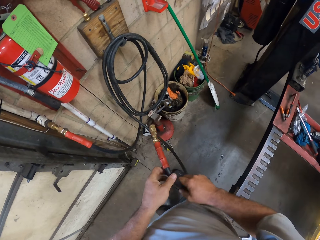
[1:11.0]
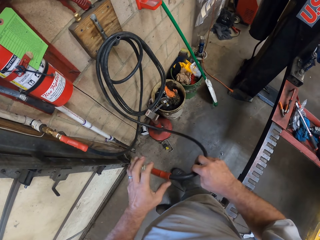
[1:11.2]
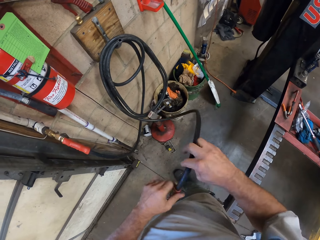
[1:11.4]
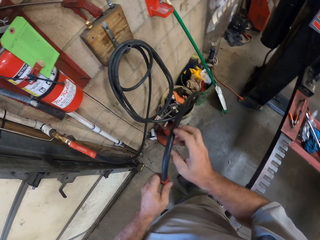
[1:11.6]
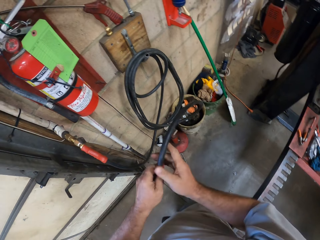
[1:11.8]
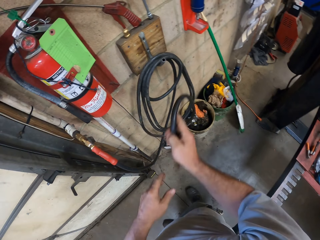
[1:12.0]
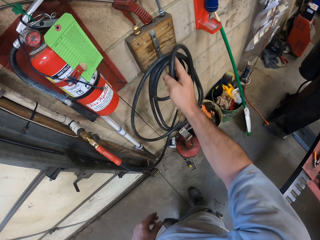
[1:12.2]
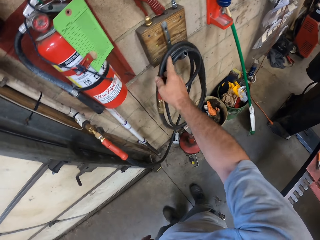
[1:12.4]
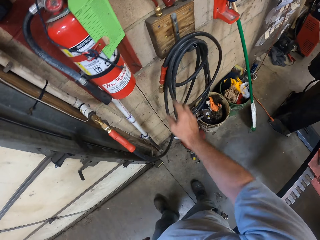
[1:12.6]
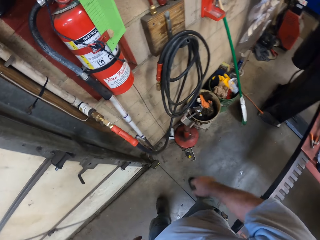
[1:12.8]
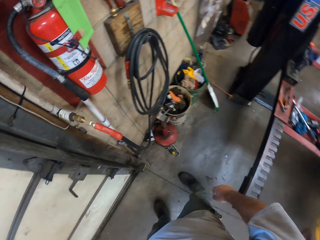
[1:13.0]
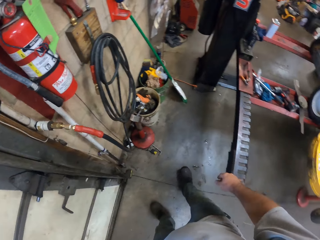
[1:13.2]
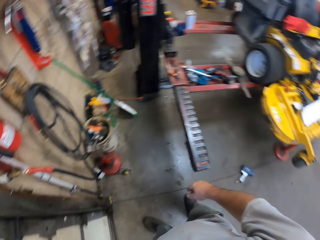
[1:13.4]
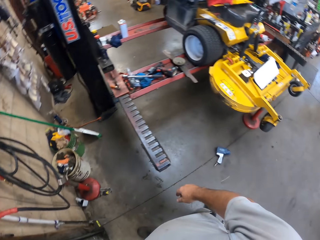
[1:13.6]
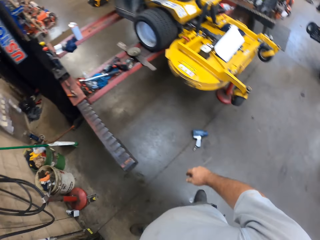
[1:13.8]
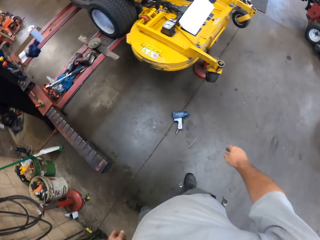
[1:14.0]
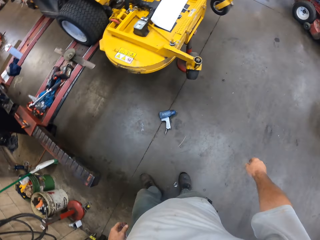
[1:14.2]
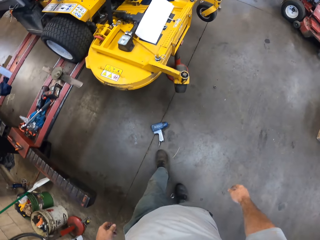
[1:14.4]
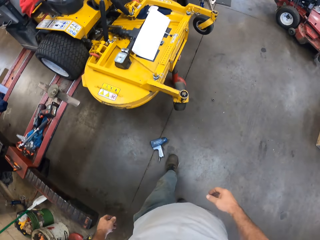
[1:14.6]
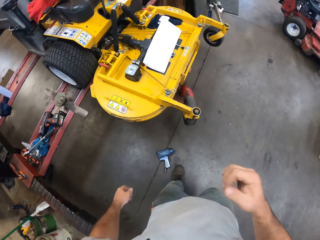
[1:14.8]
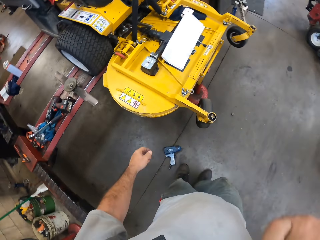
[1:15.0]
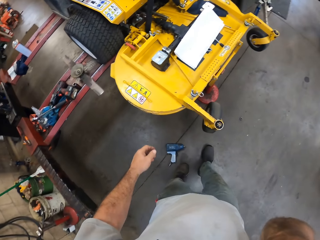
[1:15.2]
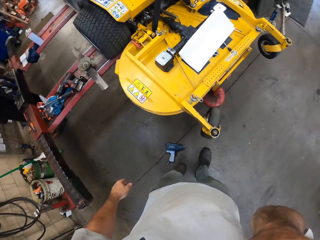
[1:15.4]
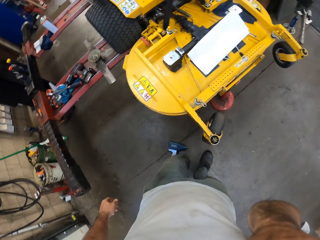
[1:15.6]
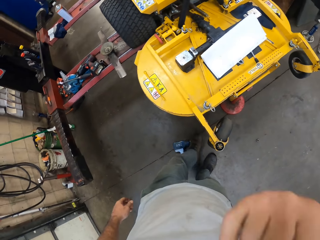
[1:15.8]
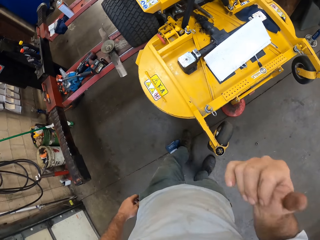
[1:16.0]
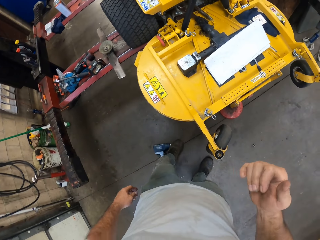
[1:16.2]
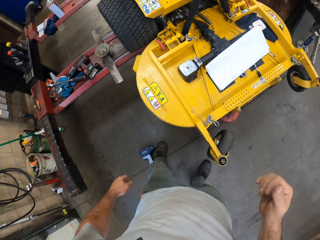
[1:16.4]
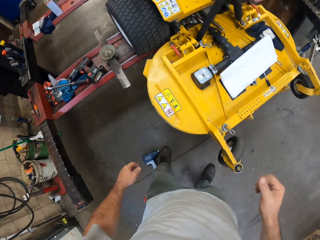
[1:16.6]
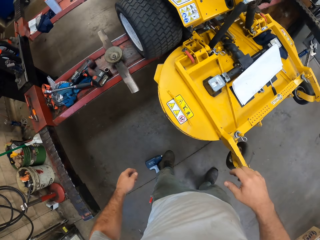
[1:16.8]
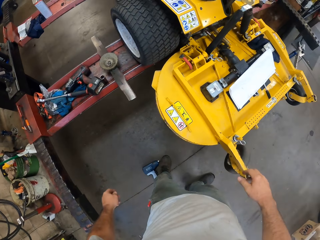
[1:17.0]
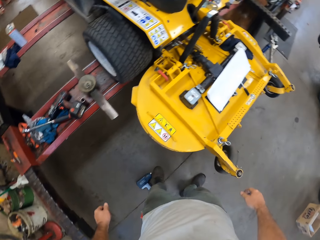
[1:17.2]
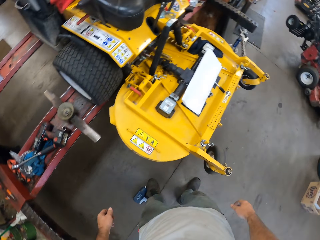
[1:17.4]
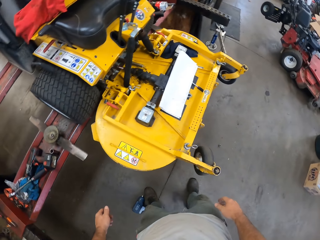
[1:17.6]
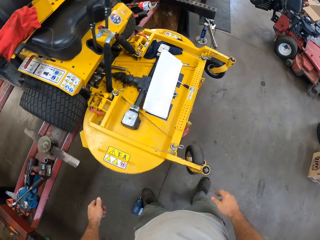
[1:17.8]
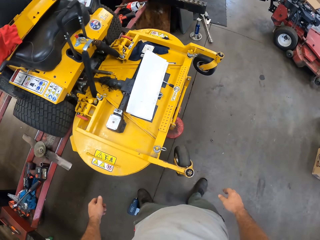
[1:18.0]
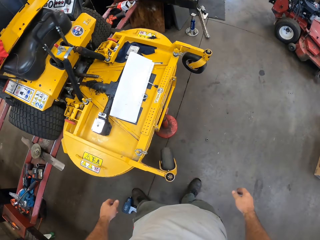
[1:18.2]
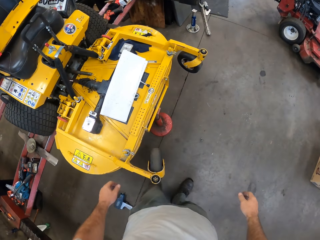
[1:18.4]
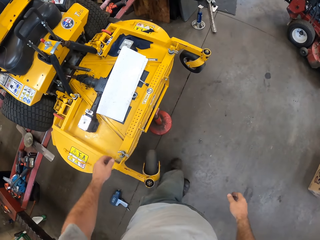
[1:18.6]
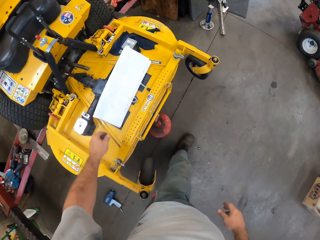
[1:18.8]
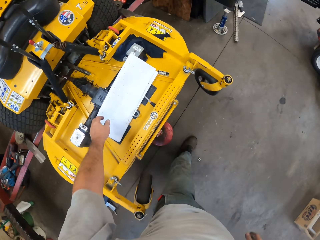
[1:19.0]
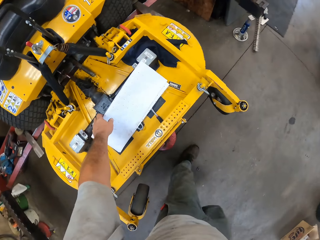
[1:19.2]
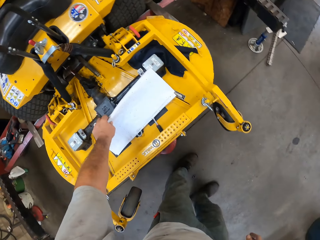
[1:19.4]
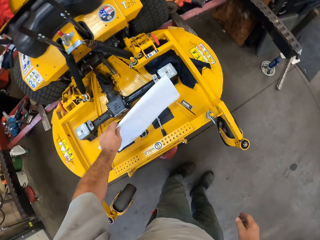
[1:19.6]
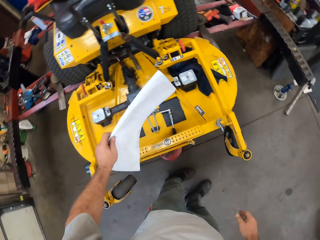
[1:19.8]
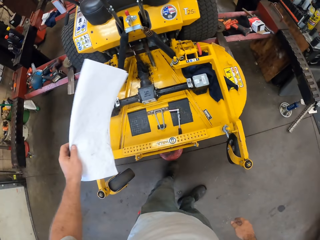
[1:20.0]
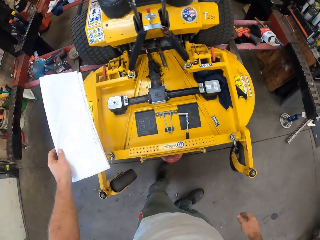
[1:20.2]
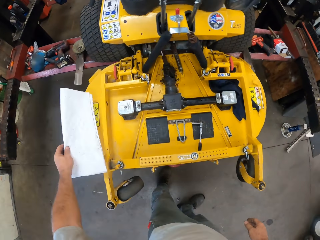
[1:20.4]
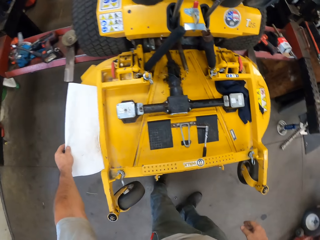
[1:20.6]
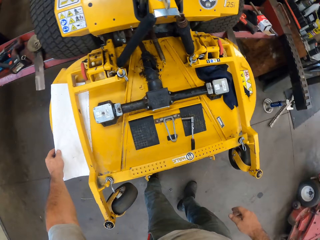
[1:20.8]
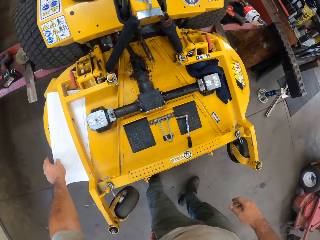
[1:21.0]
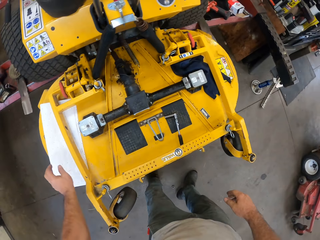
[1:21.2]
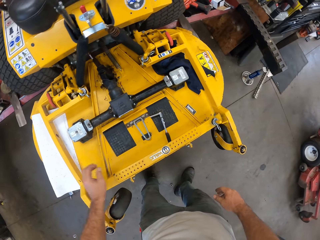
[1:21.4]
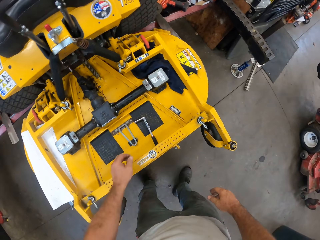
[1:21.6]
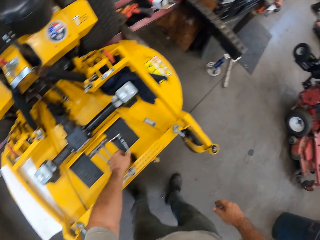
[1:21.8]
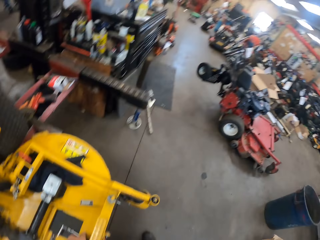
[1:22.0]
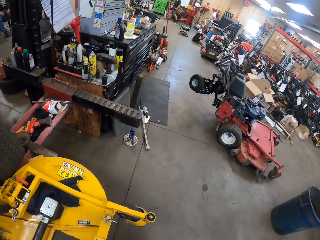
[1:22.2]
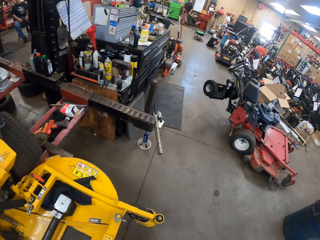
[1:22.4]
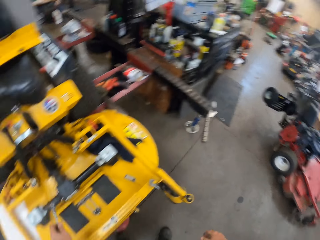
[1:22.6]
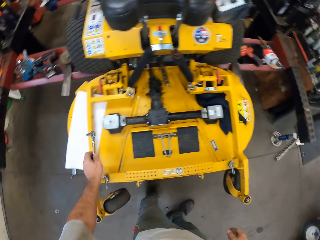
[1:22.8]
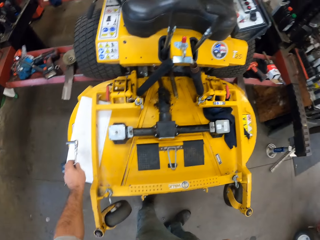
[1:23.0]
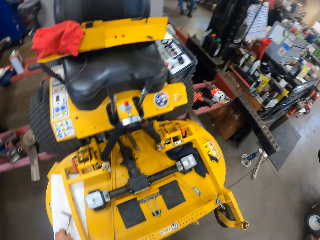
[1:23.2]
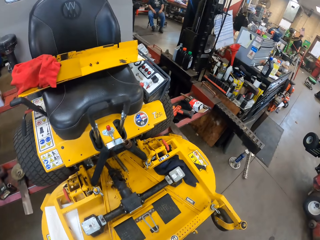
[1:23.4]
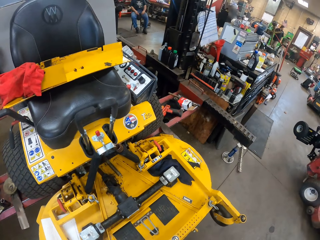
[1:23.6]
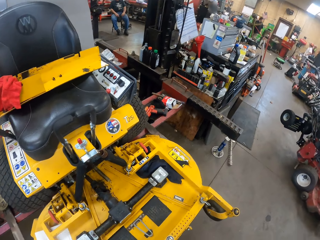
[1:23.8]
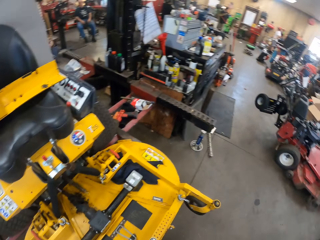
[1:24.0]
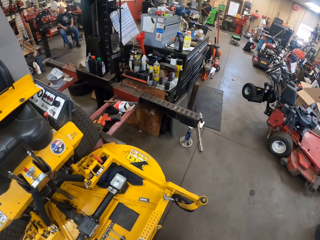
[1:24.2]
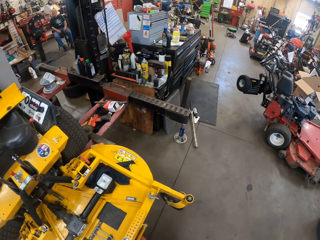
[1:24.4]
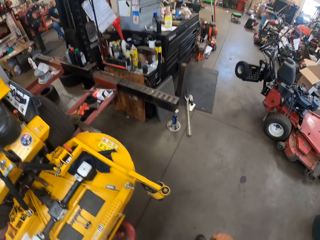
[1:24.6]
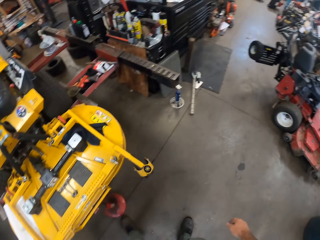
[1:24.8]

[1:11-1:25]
The camera wearer walks in the garage. He touches his face. He moves the drill machine by his left leg. He picks up a toilet paper from the lawn mower. He drops the toilet paper on the lawn mower. He picks a box spanner and places the box spanner on the paper.

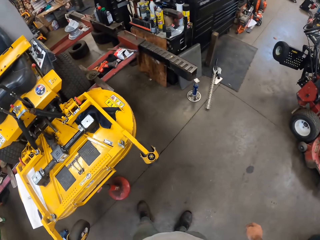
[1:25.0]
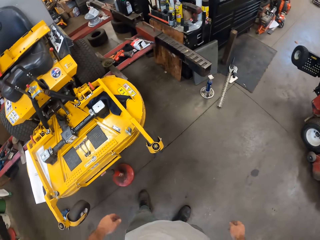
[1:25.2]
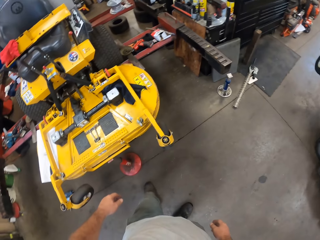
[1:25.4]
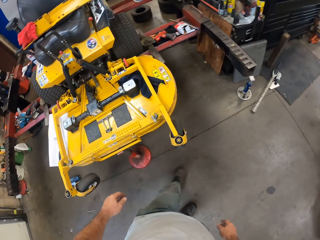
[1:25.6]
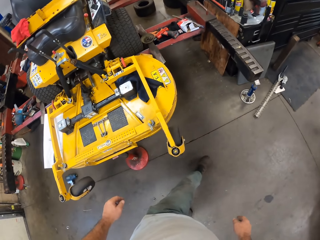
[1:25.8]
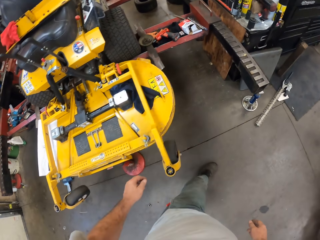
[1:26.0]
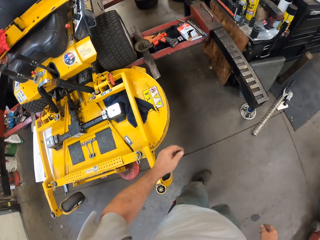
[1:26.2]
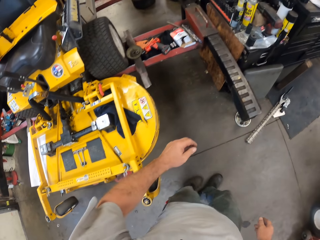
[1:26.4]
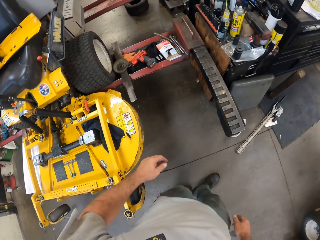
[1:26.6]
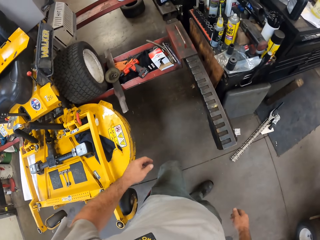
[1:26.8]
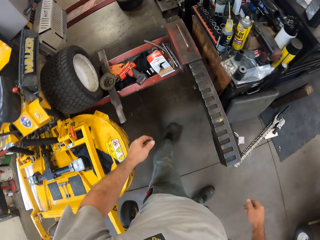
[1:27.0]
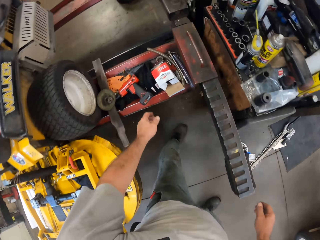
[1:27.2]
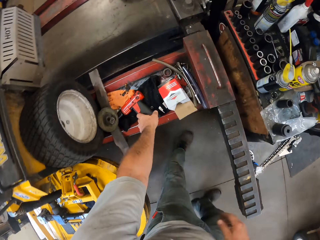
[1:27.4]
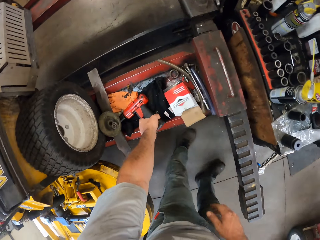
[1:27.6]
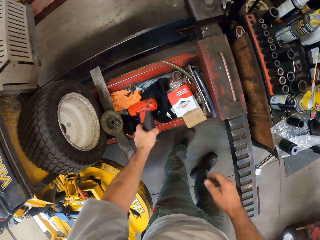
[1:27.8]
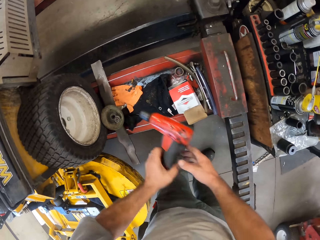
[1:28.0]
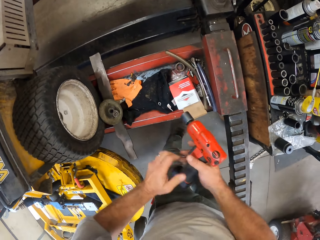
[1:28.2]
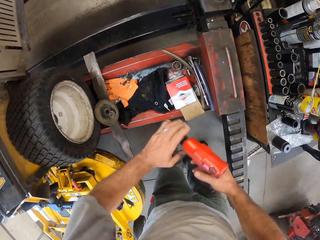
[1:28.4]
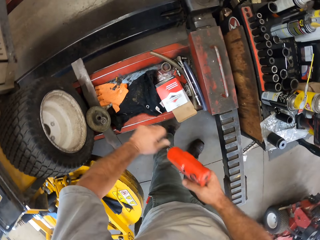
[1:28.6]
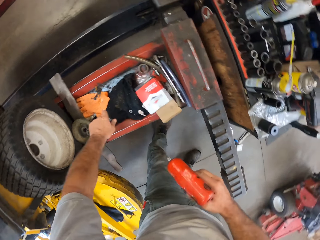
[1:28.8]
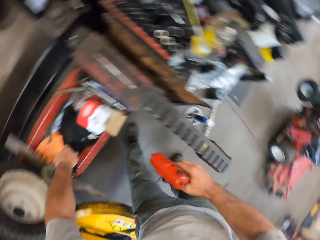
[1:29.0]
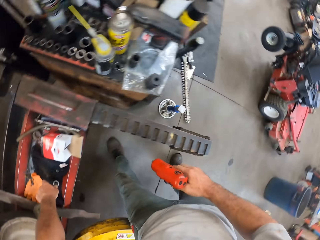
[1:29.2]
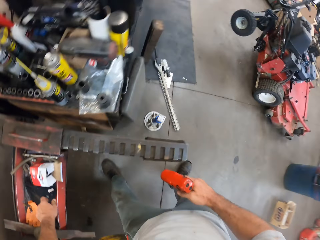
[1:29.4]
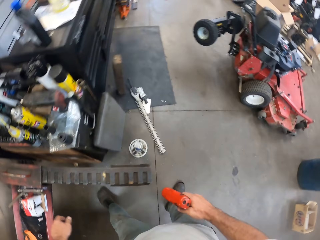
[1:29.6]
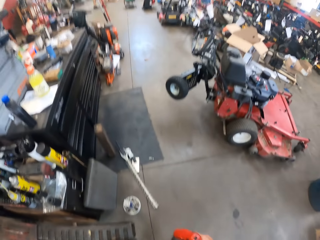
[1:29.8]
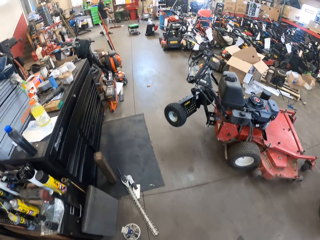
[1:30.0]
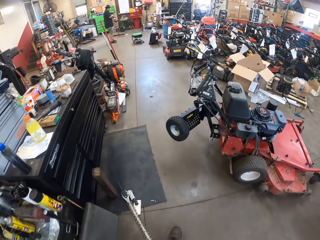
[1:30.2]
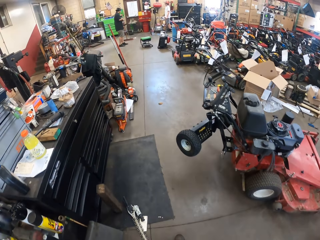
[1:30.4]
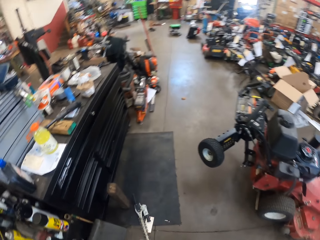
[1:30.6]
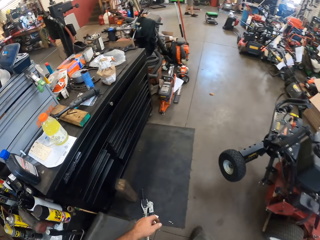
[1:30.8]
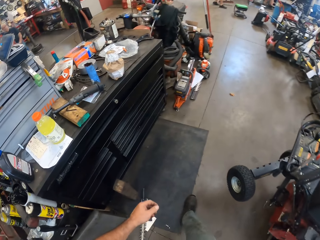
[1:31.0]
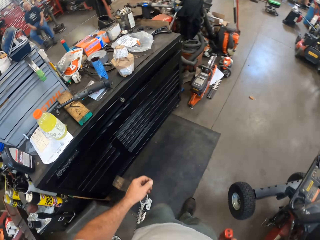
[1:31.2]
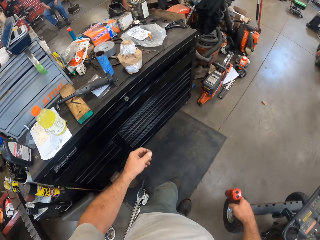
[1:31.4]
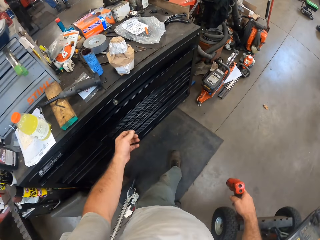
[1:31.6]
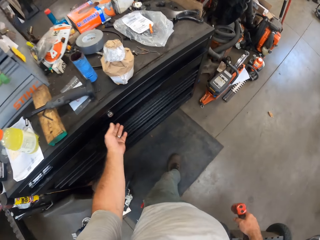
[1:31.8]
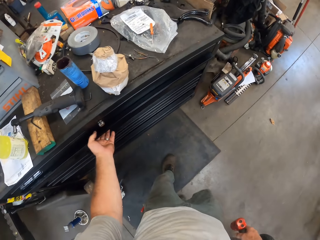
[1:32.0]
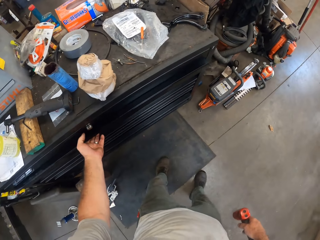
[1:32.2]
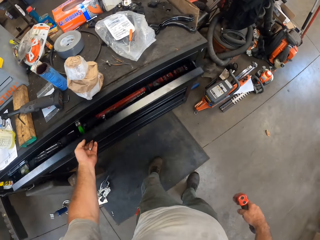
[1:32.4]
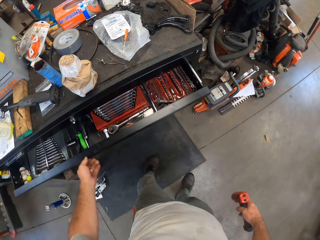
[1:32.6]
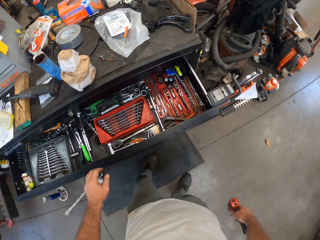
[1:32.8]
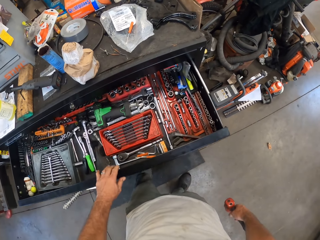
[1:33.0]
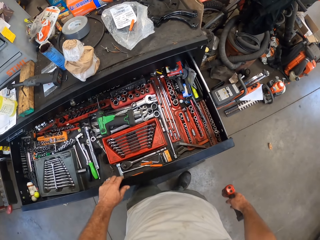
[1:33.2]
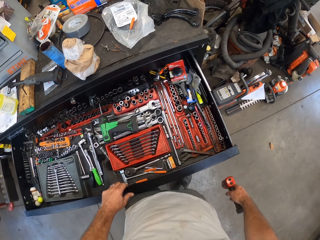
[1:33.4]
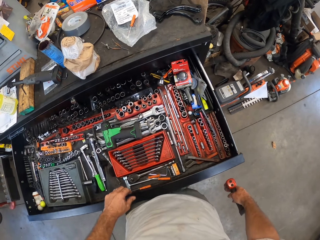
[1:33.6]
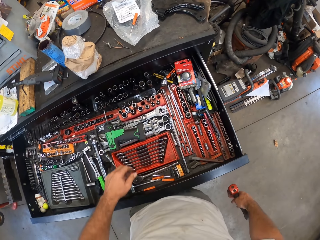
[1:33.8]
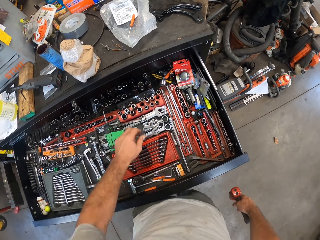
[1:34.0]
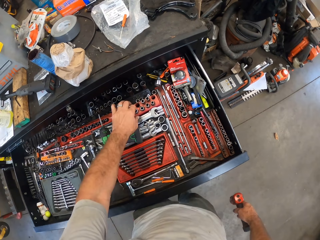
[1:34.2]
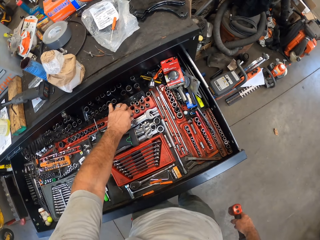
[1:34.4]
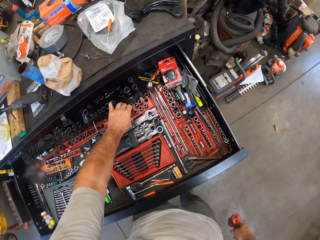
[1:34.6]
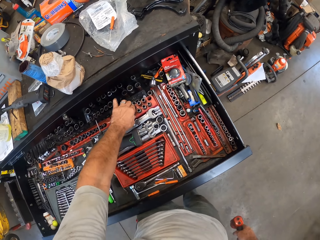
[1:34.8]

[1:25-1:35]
The camera wearer walks in the garage. They pick up the electric screwdriver or drill machine. They remove the drill jig on the drill machine. They walk in the garage. They open the tool storage.
